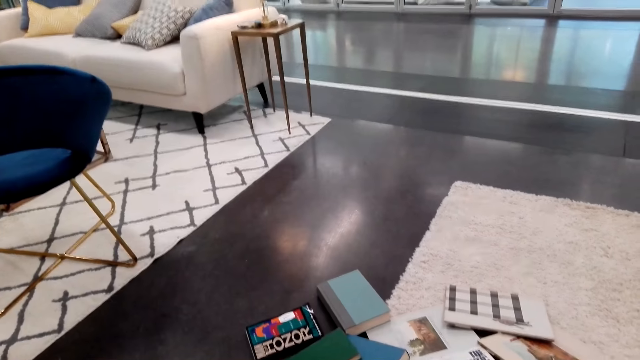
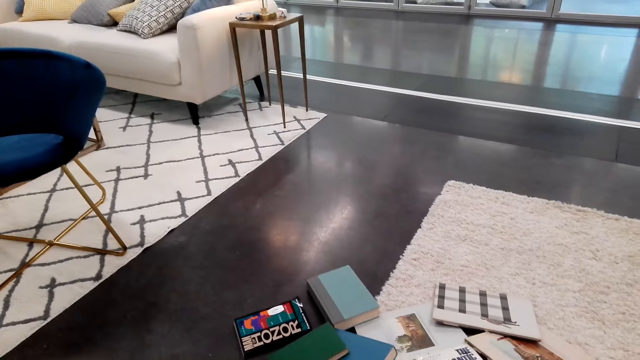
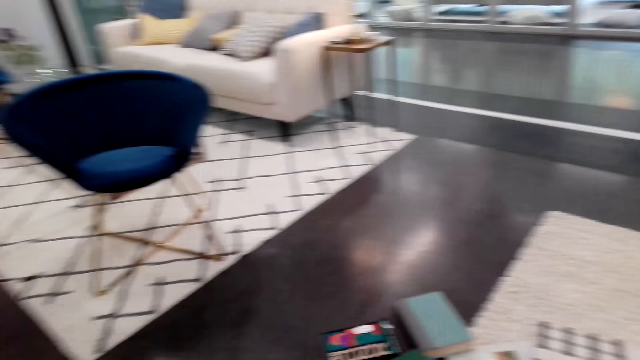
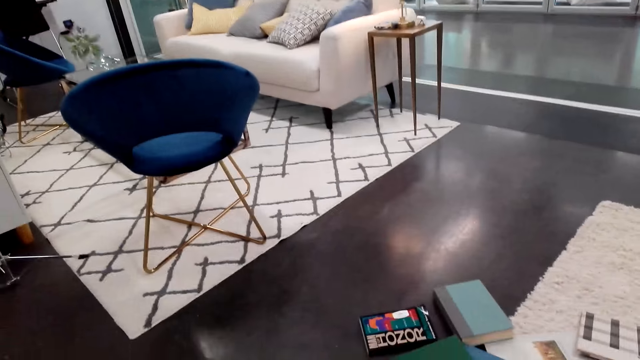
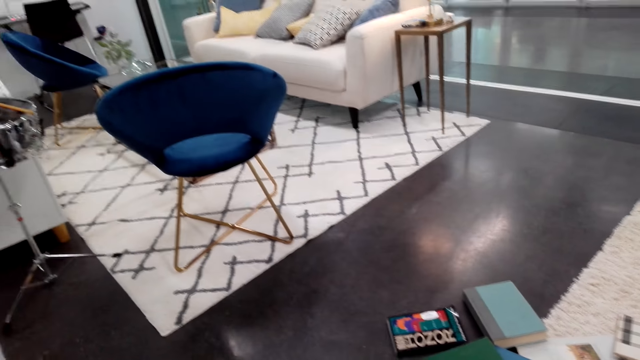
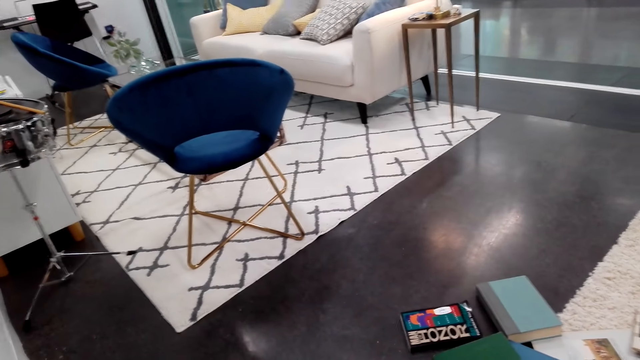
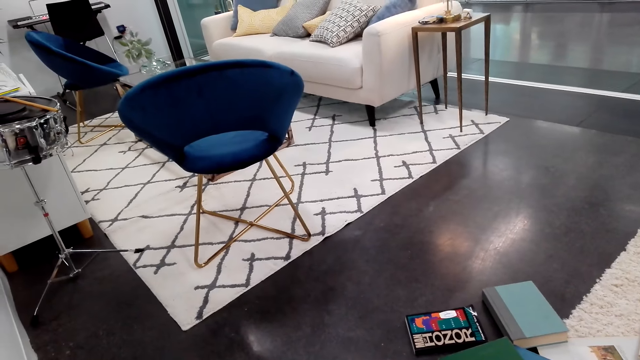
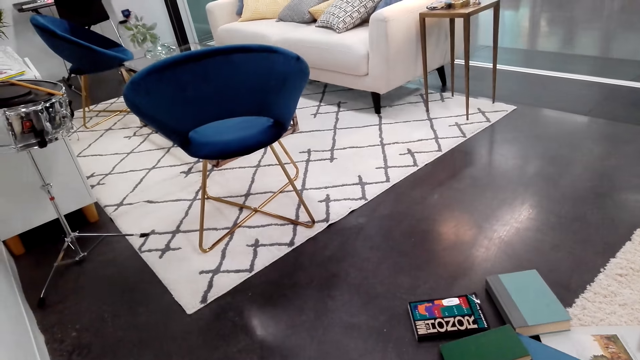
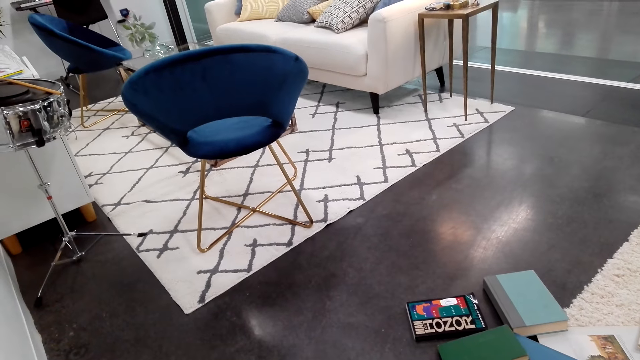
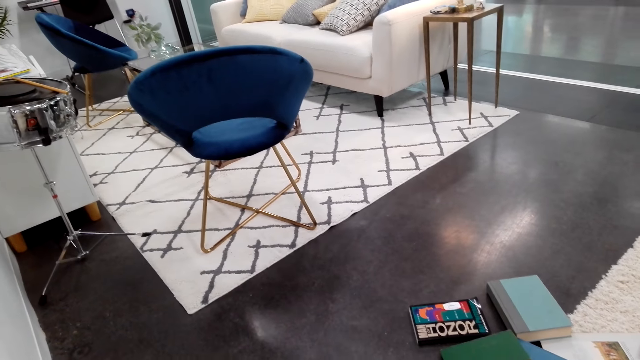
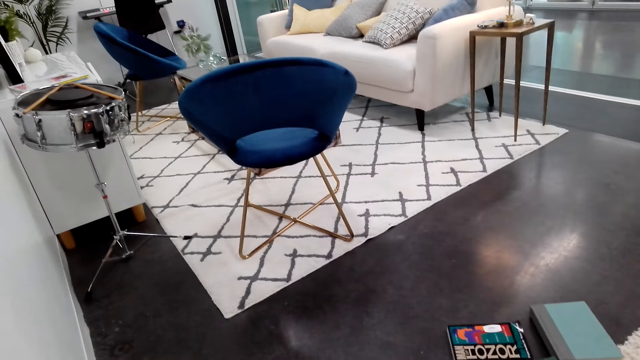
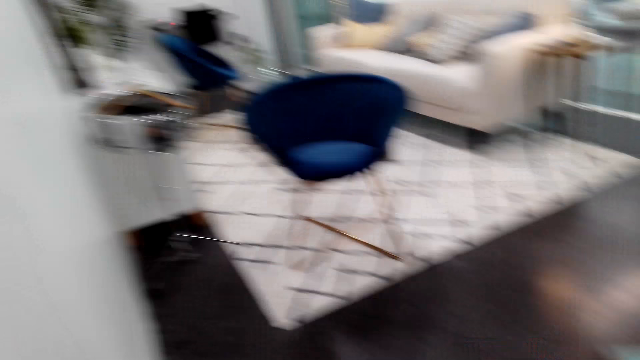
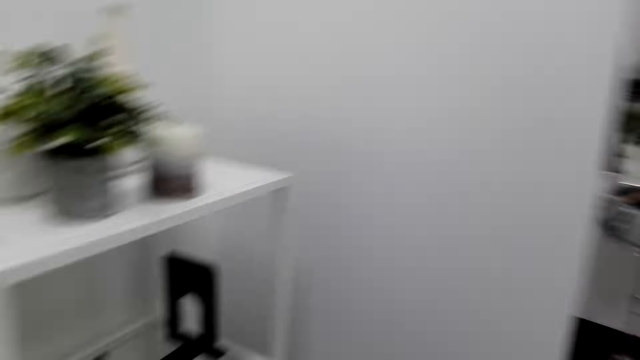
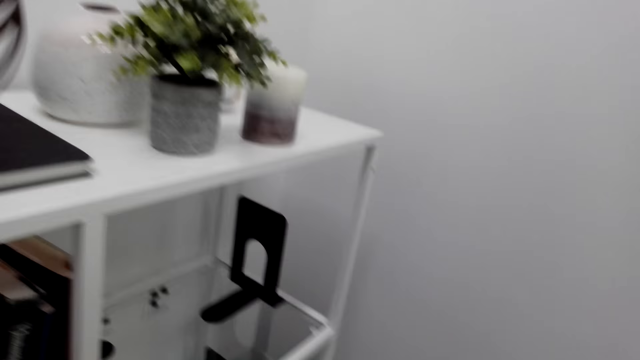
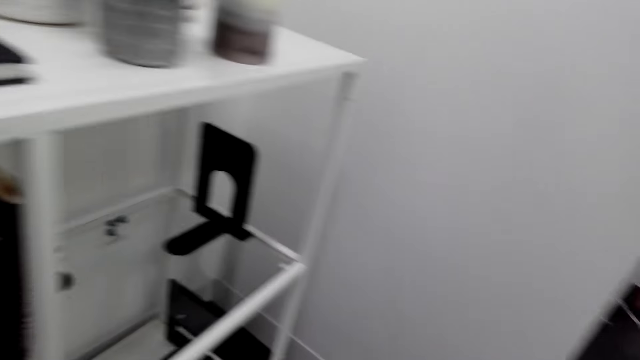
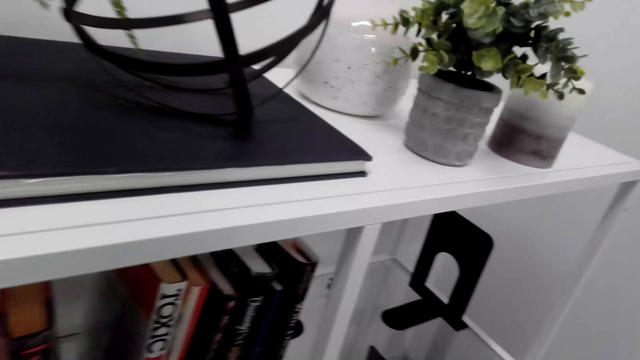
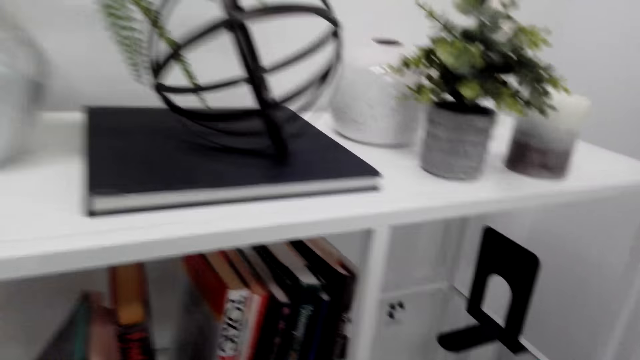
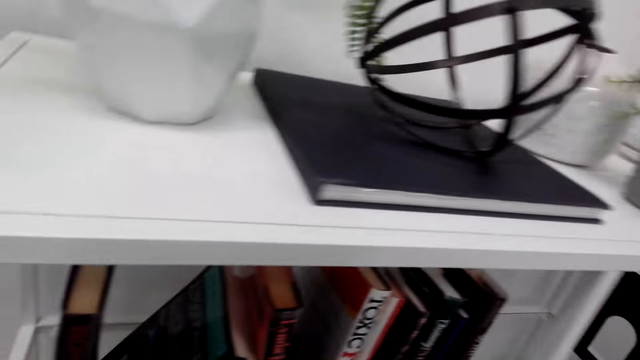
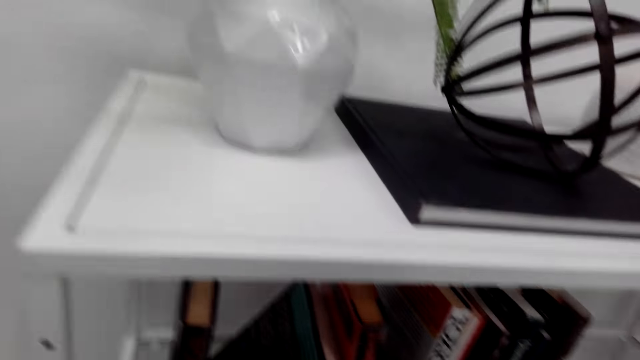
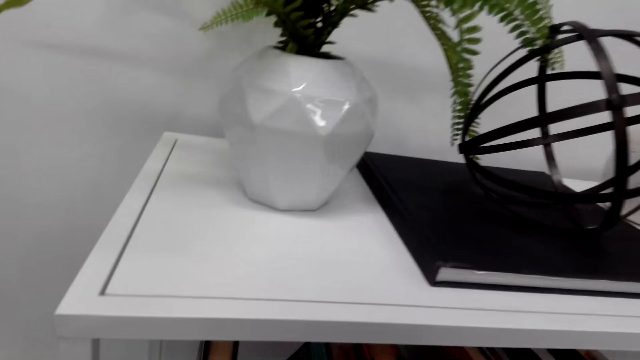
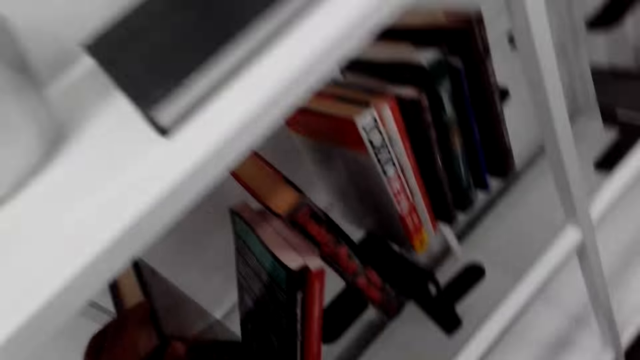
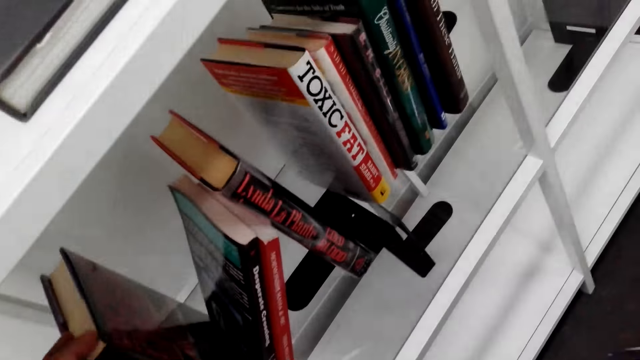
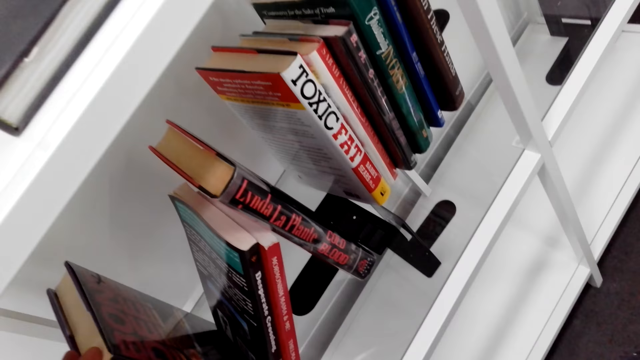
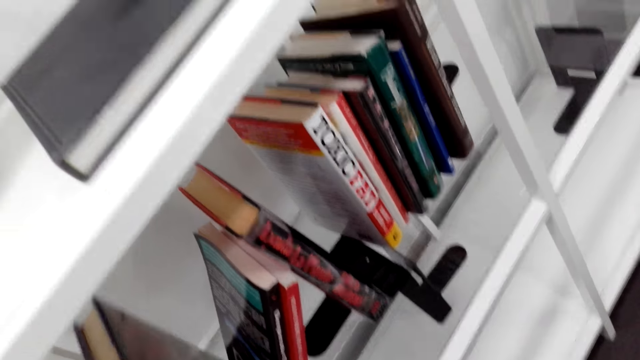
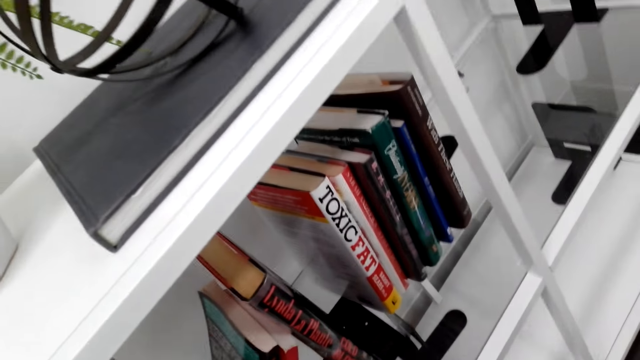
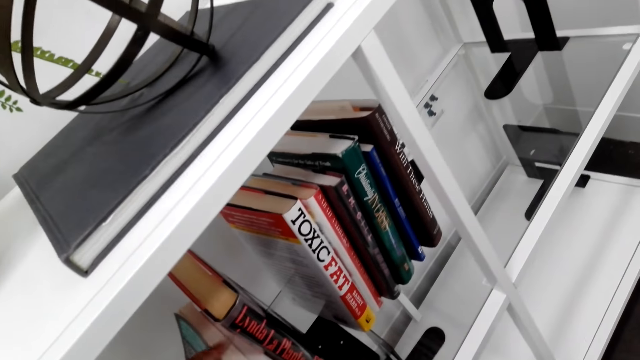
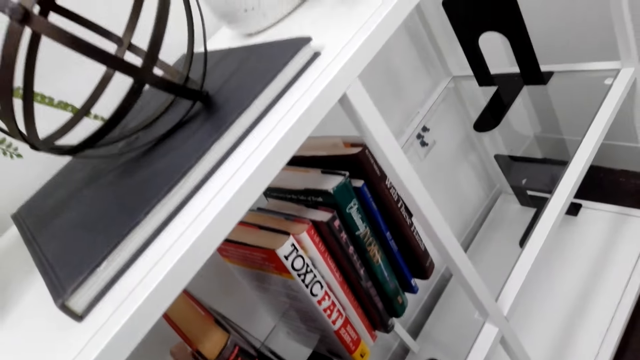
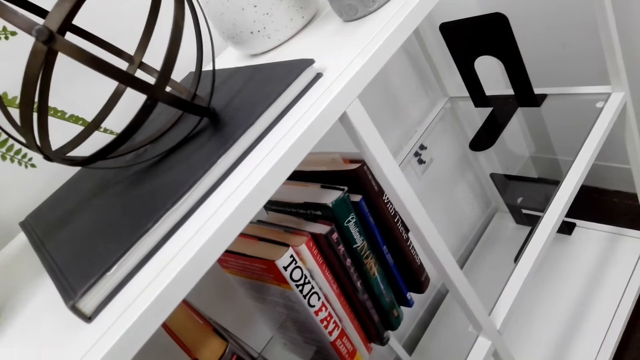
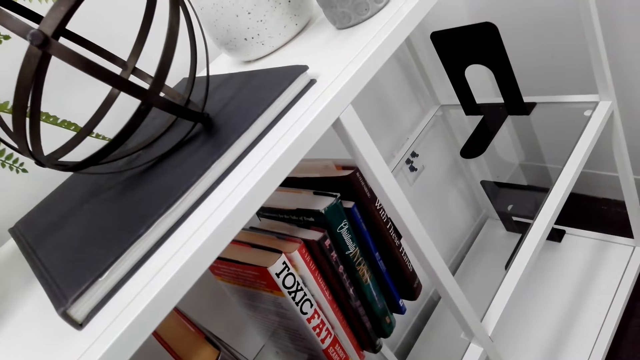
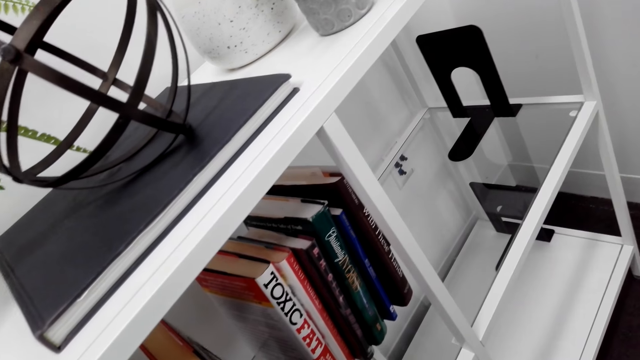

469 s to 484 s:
The camera wearer arranges books in the bookshelf.

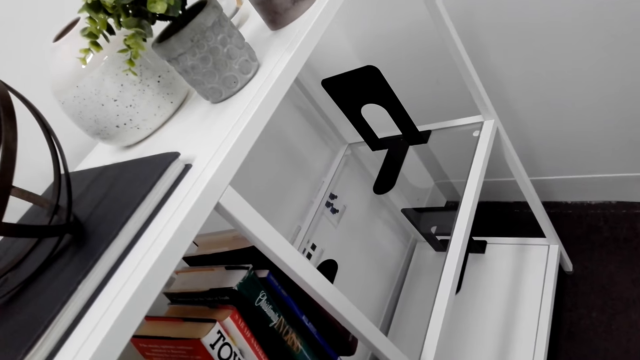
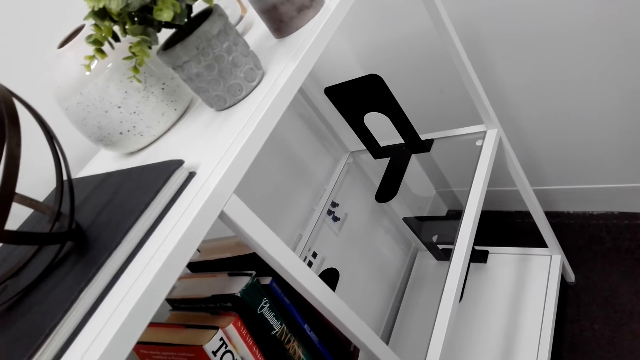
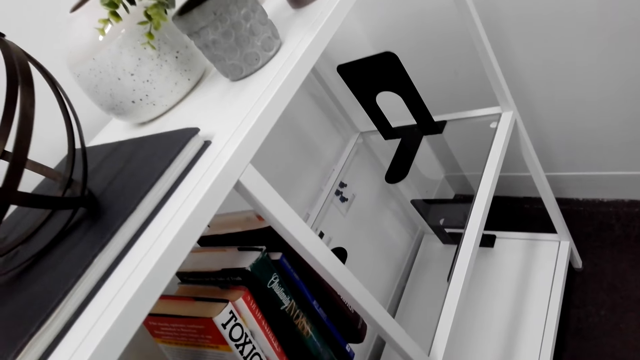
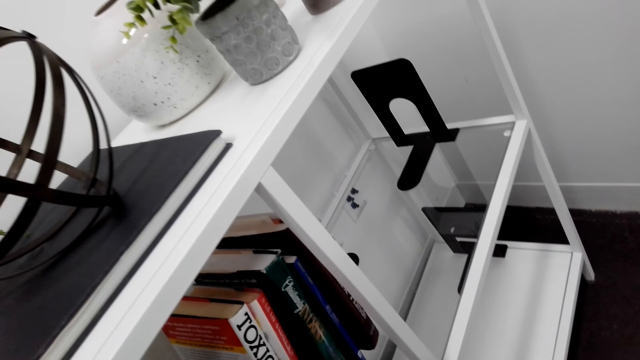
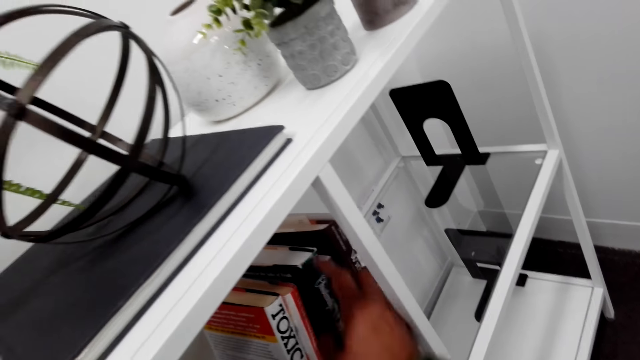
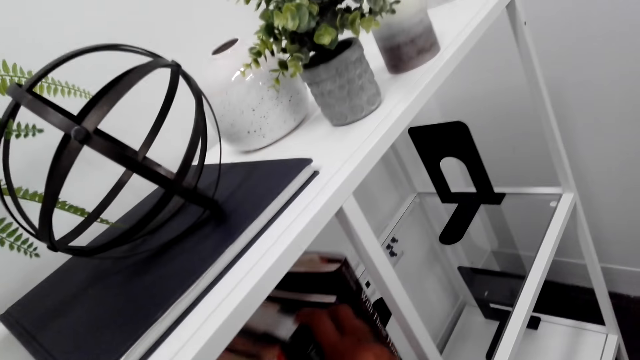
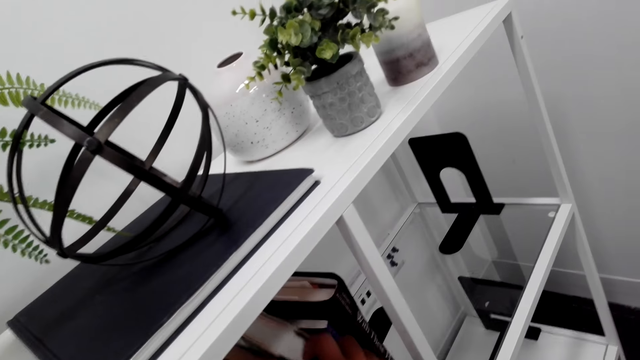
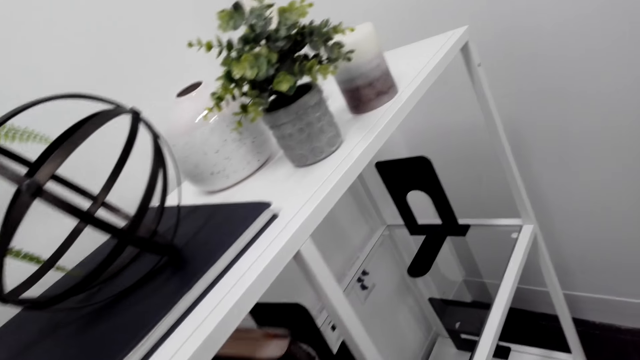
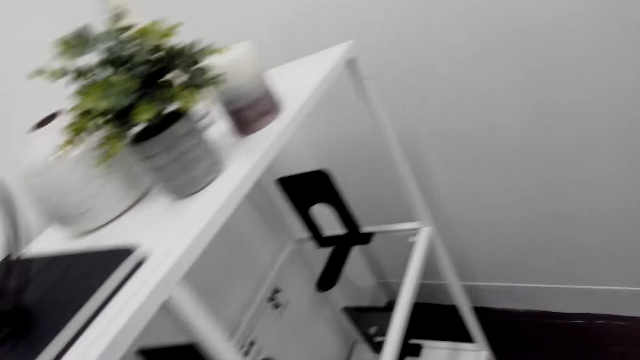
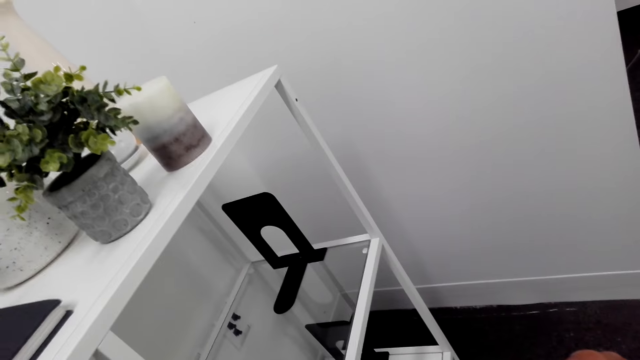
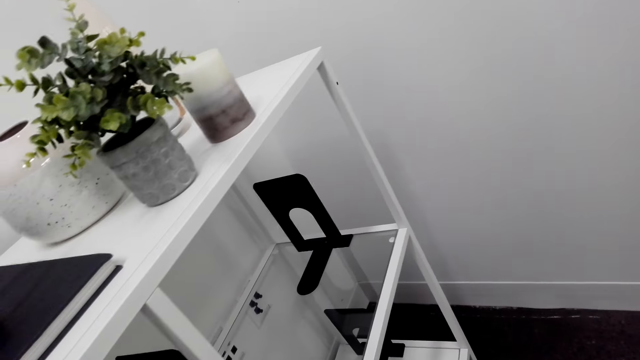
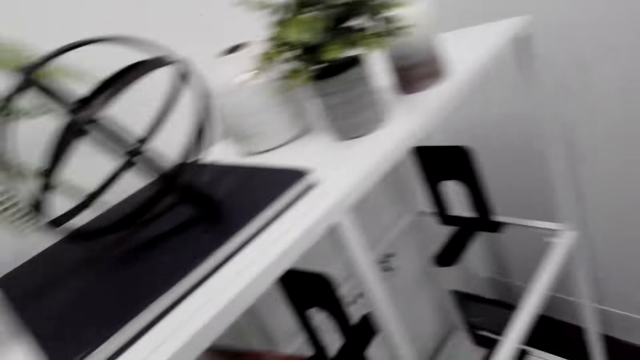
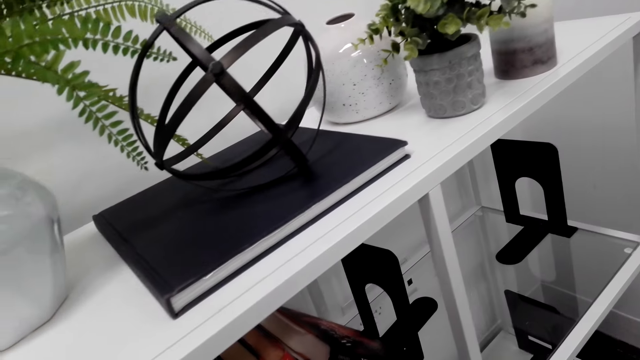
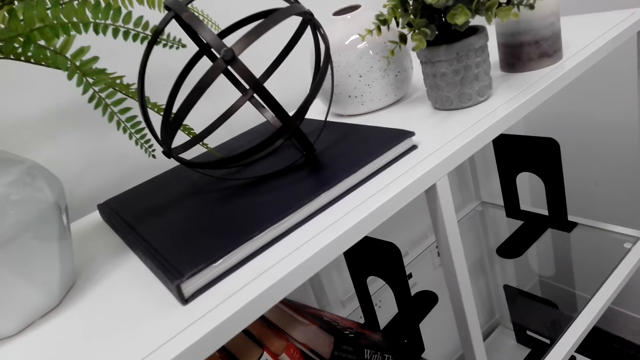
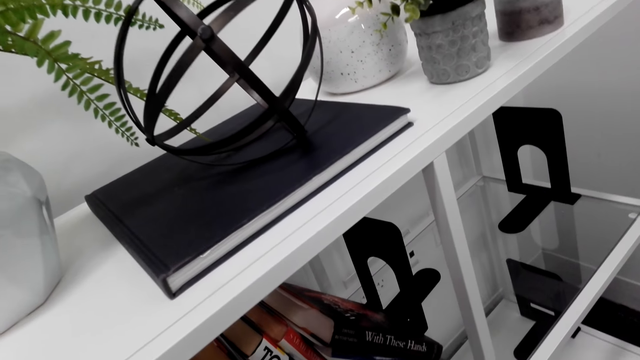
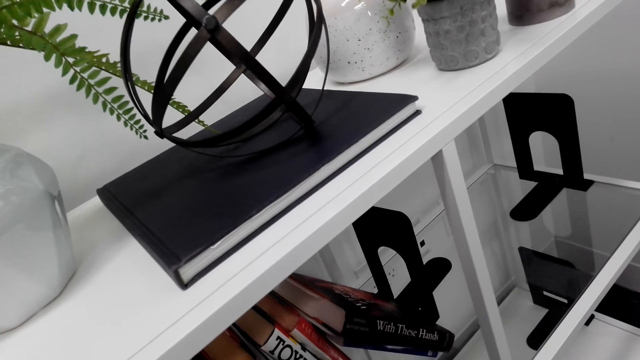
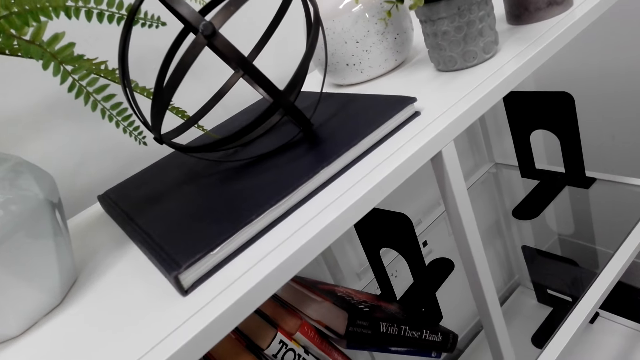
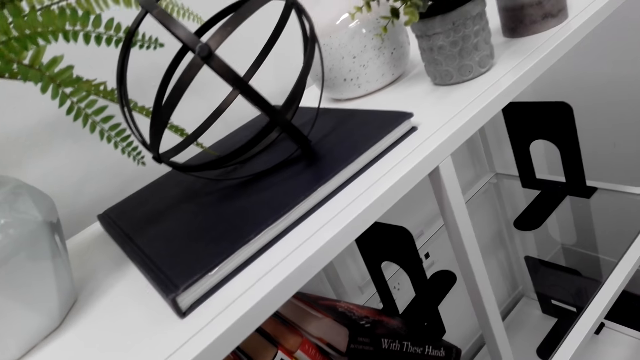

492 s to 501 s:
The camera wearer arranges the books on the shelf.
